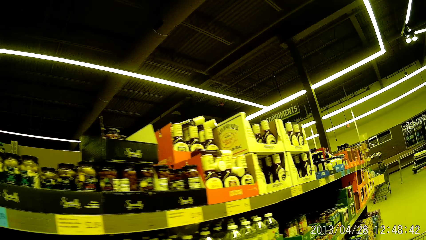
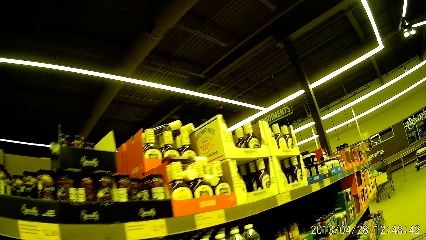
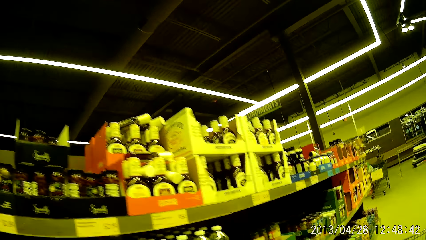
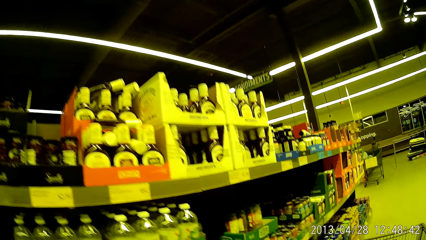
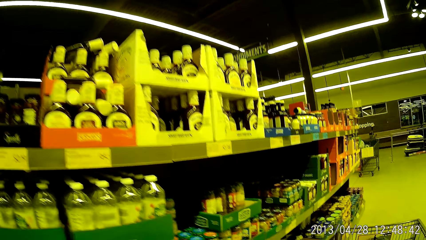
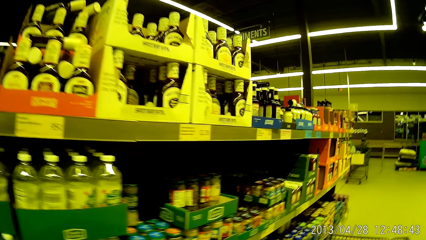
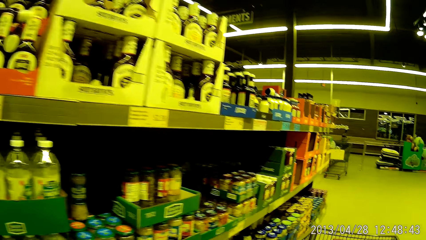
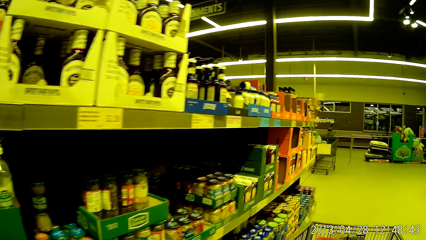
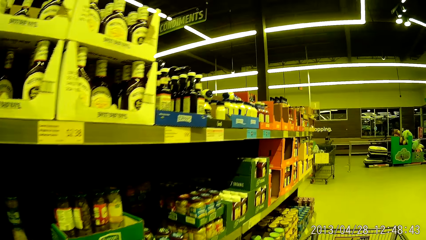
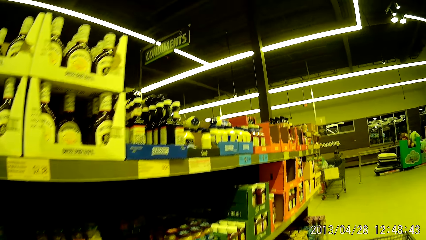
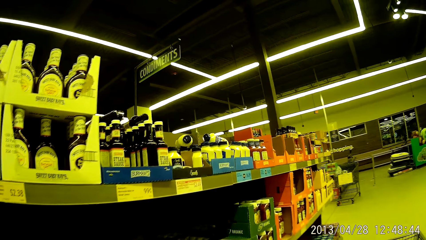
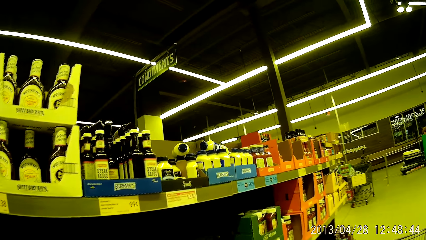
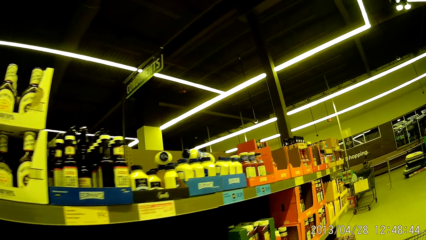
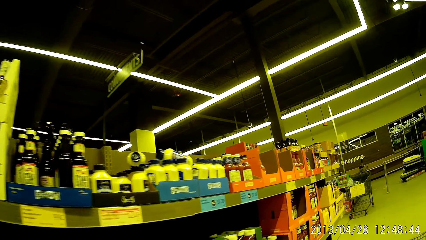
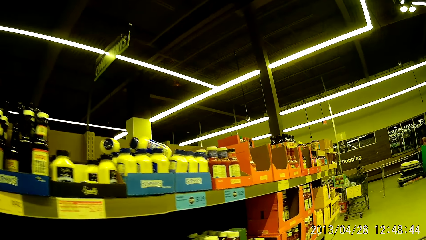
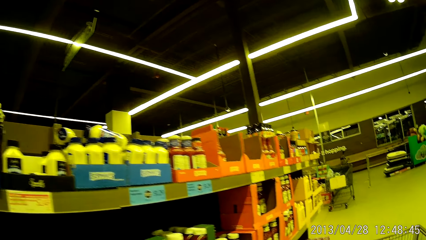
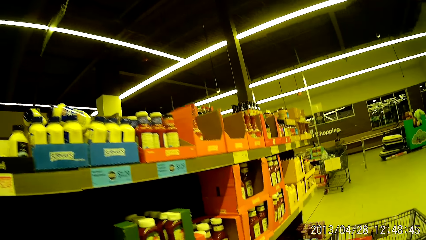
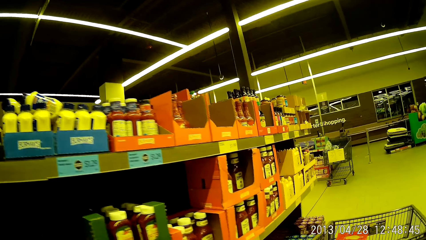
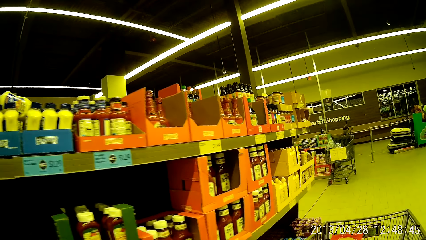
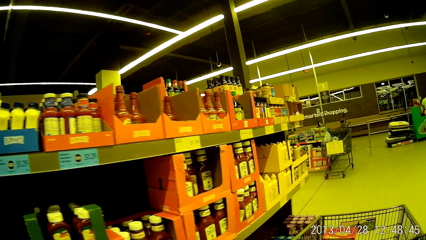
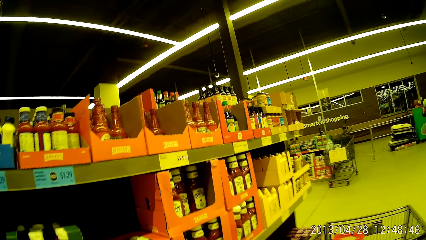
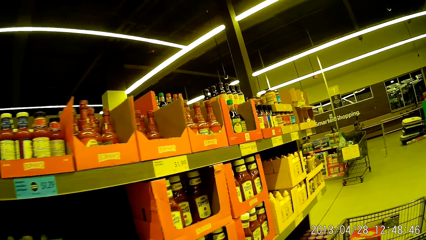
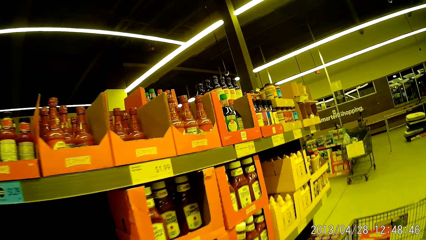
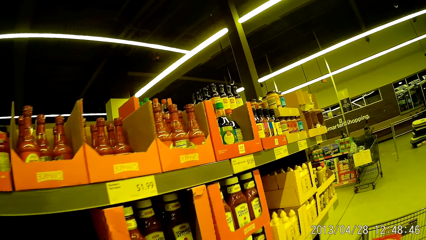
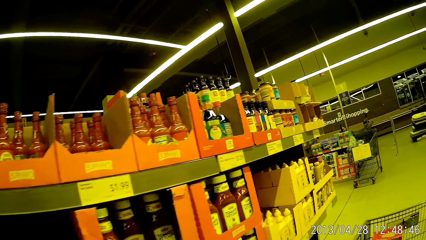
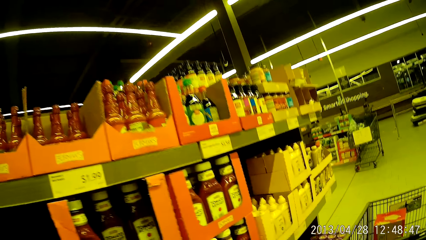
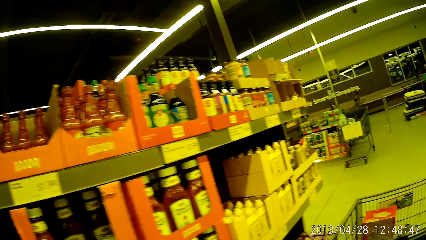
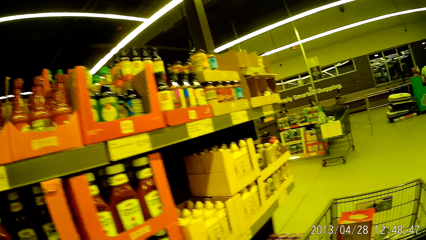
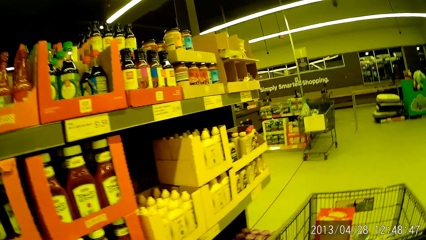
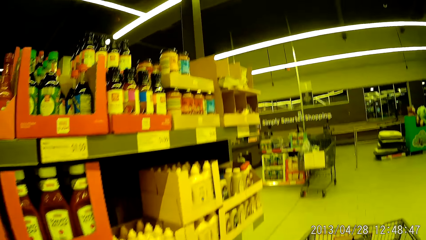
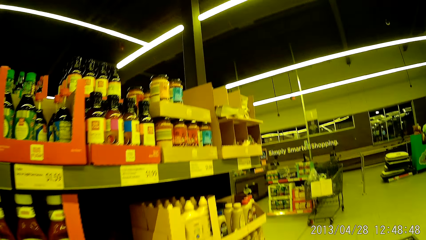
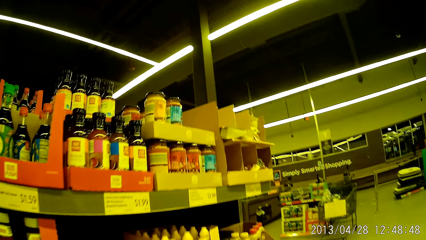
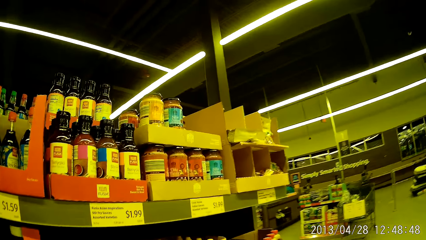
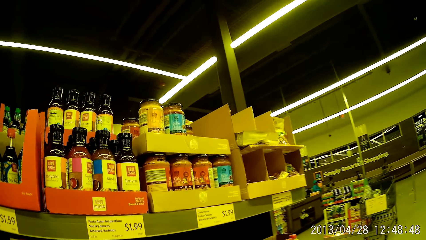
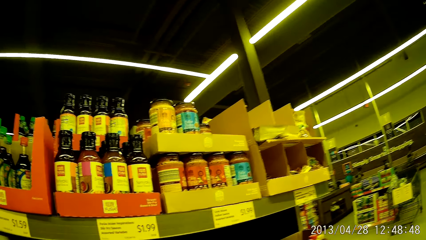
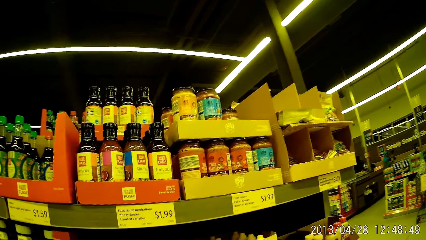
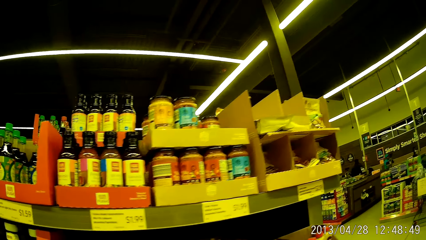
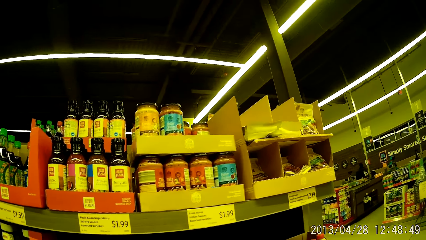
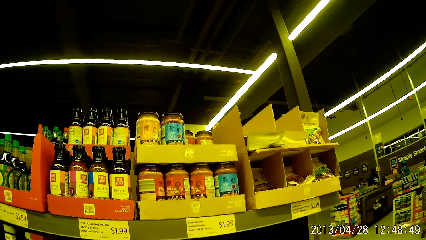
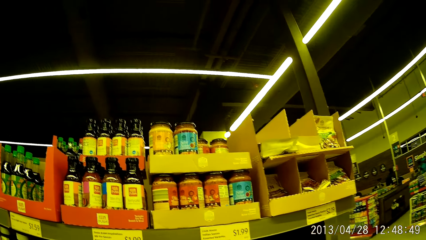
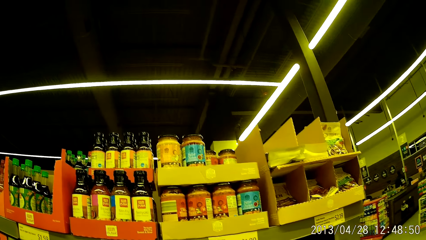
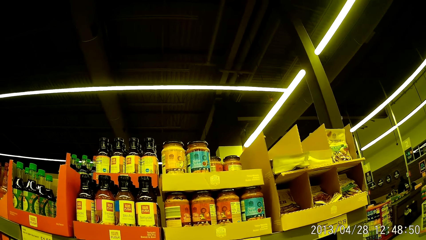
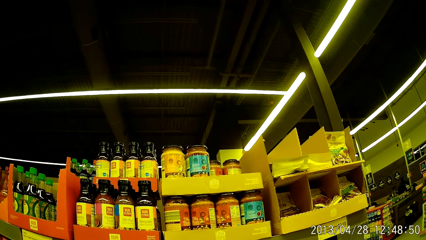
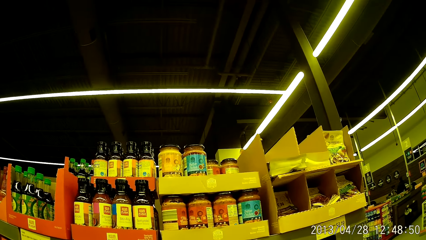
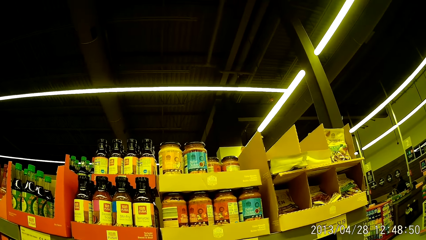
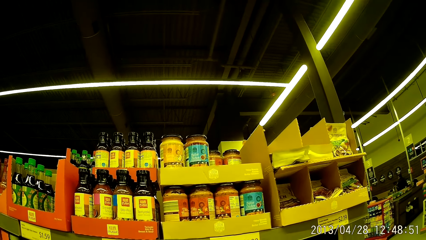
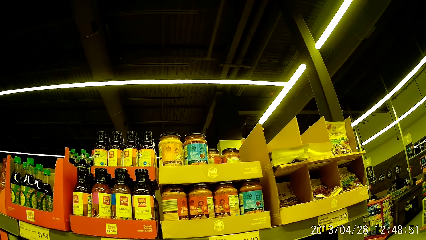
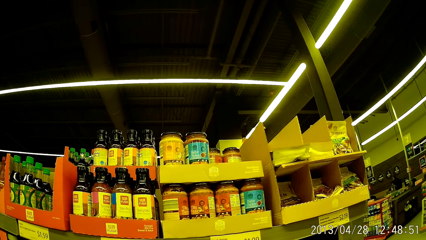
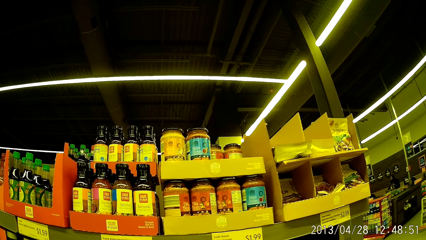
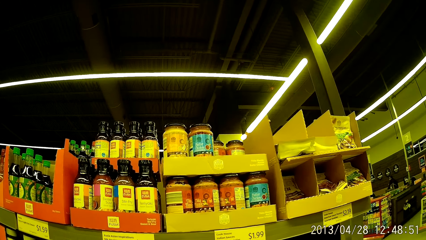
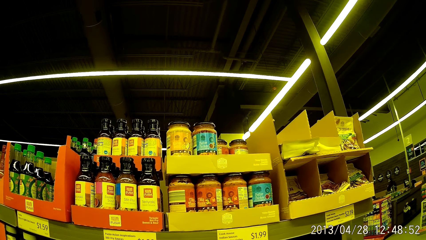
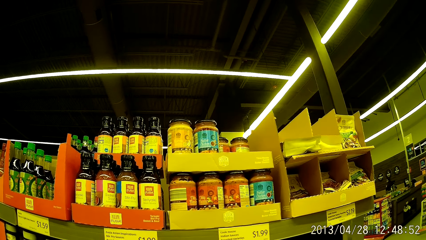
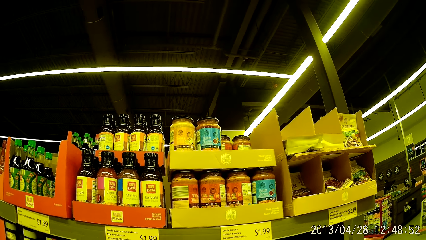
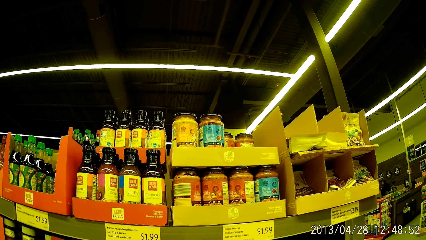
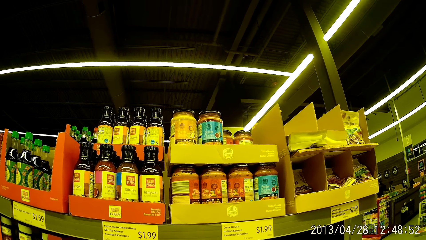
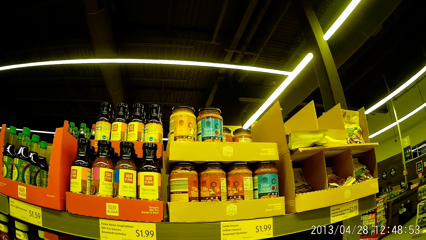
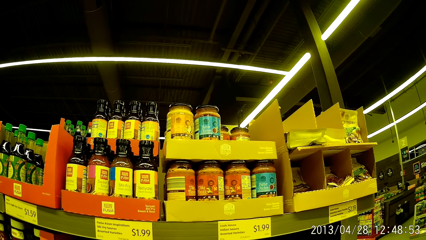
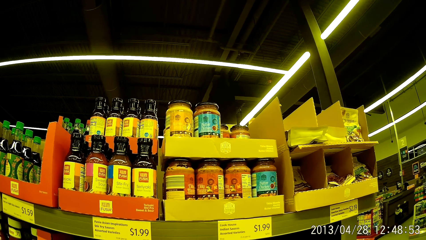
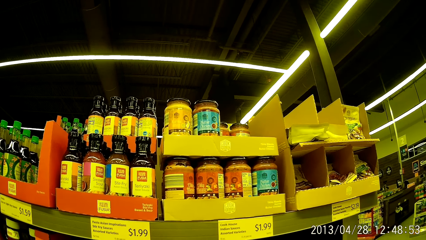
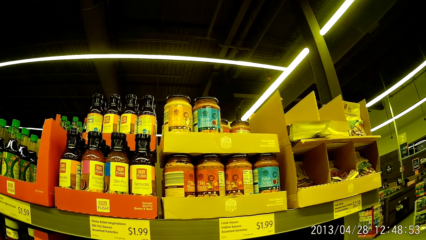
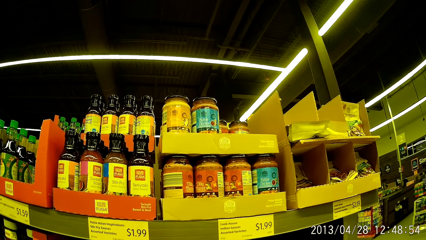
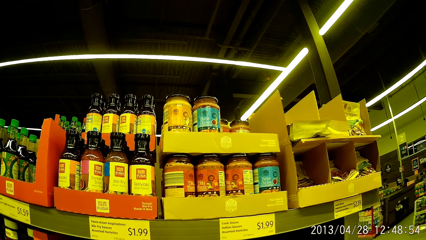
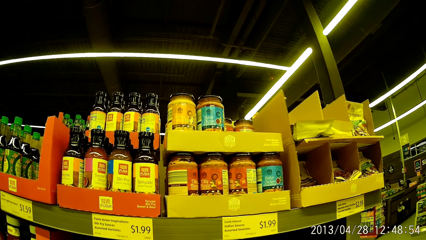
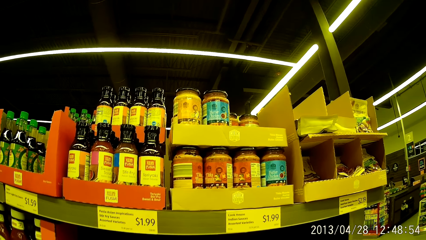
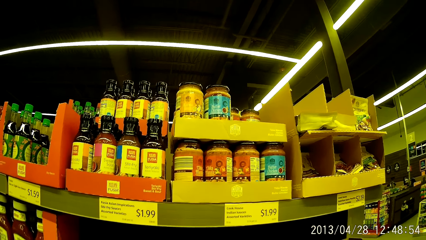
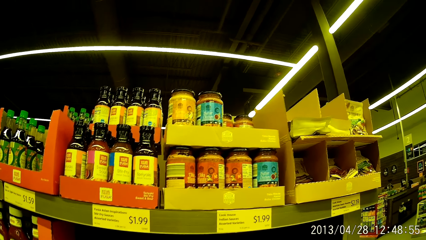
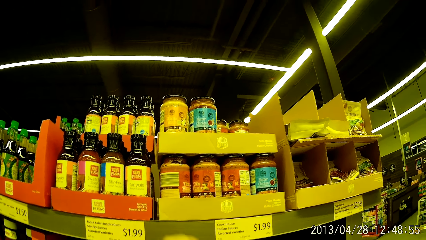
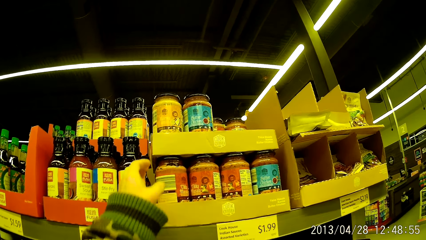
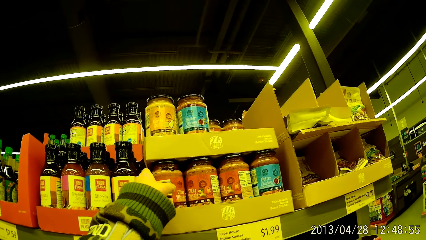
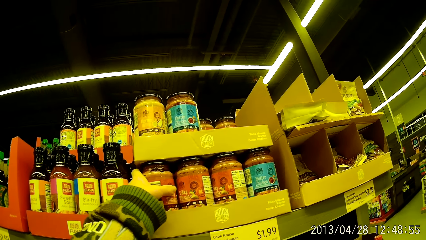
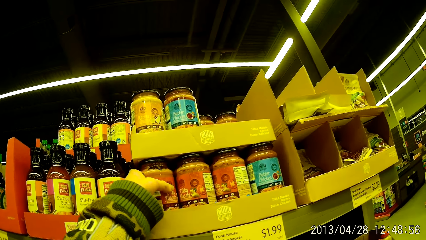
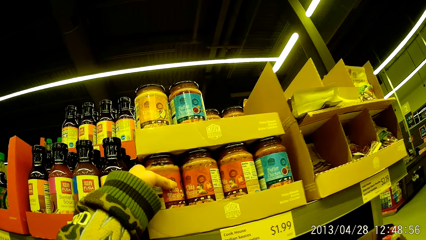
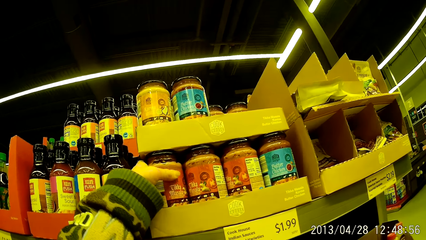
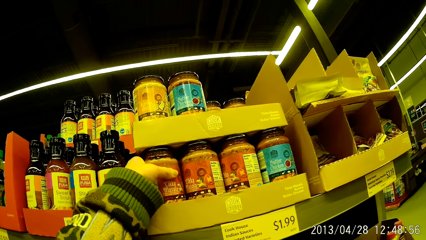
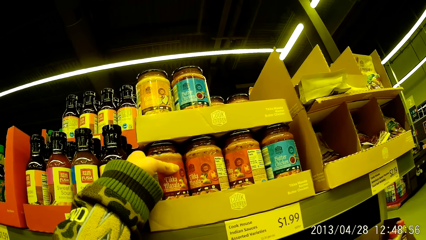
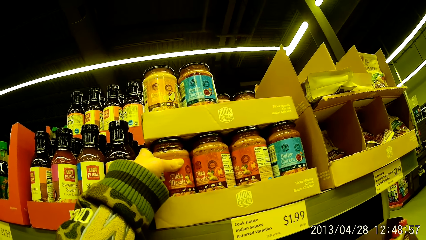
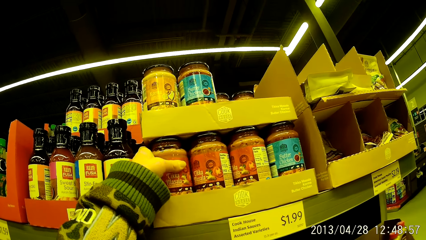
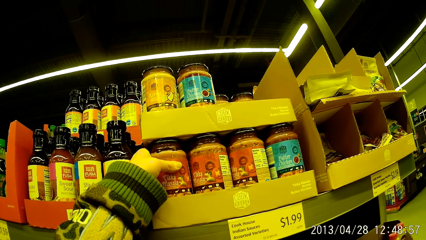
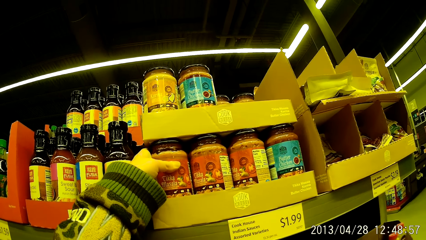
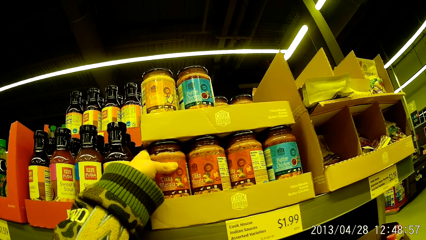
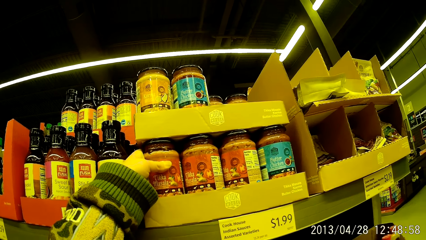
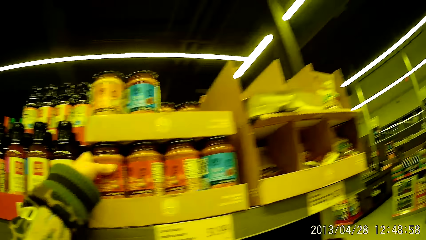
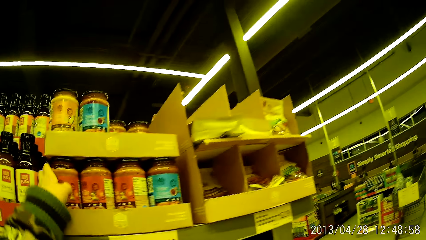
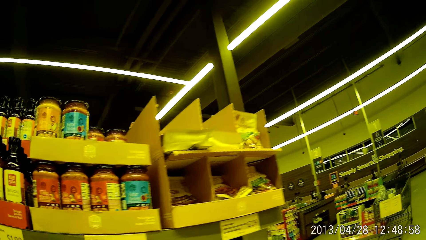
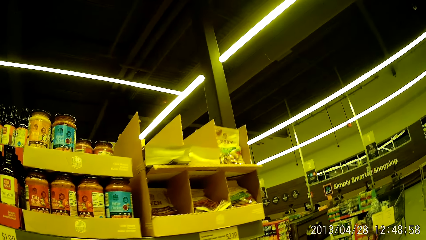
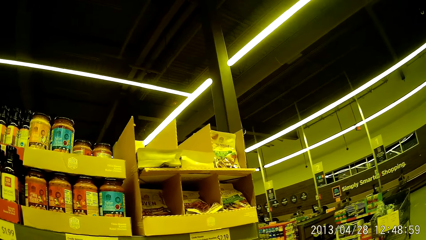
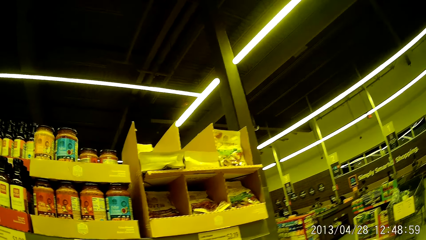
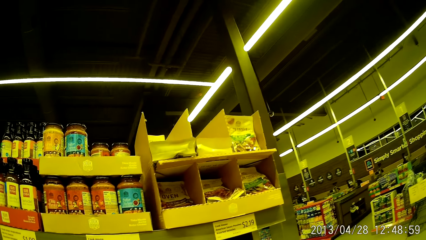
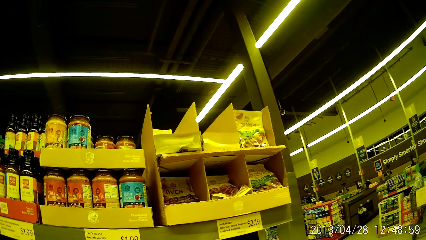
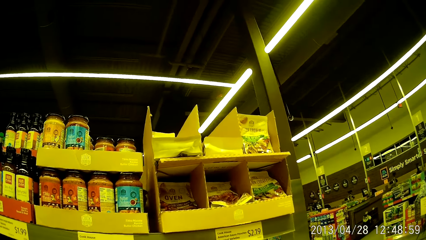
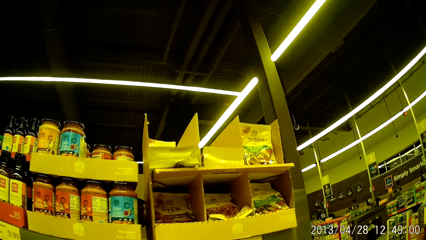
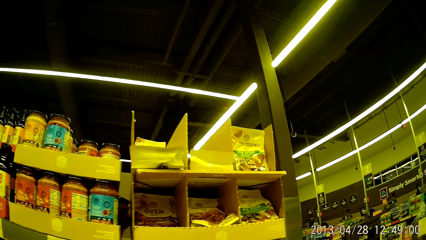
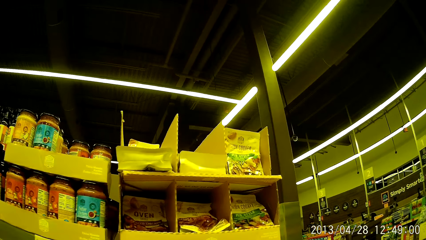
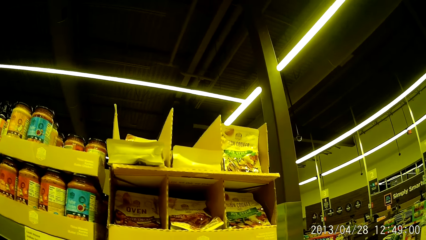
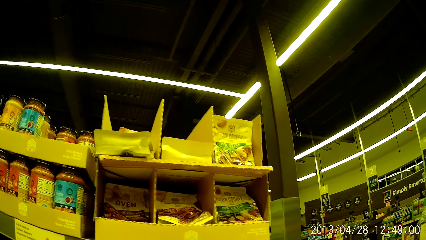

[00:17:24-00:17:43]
The camera wearer stares at the shelf. She readjusts the position of a jar on the shelf axially with her left hand. She holds the jar with her hand. She lets go of the jar. She stares at the shelf.
